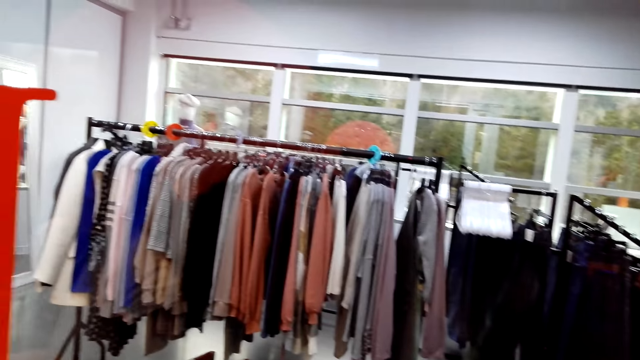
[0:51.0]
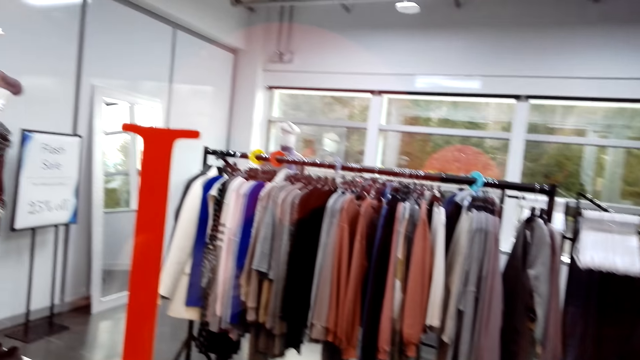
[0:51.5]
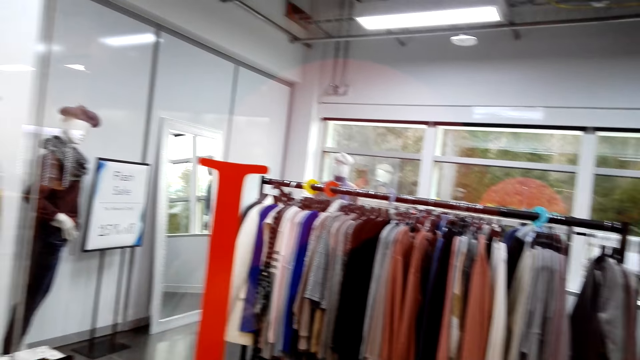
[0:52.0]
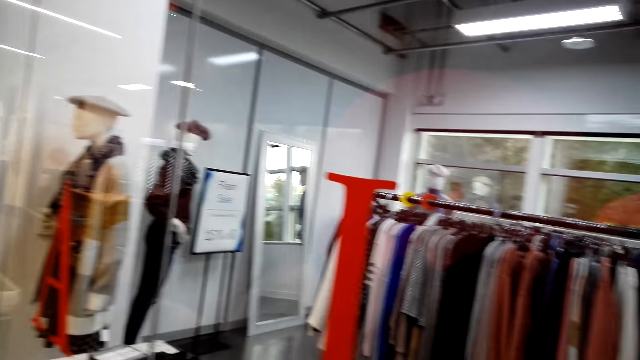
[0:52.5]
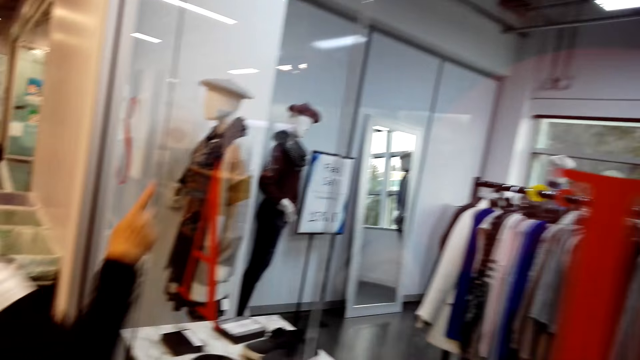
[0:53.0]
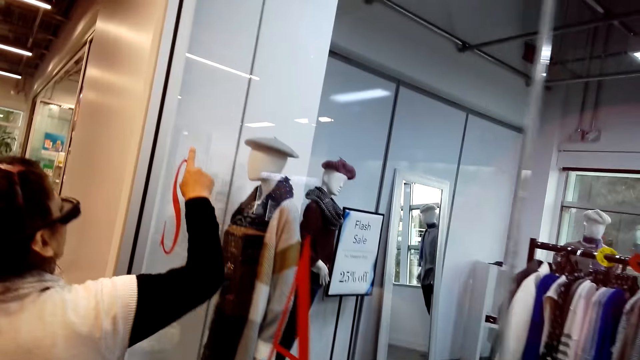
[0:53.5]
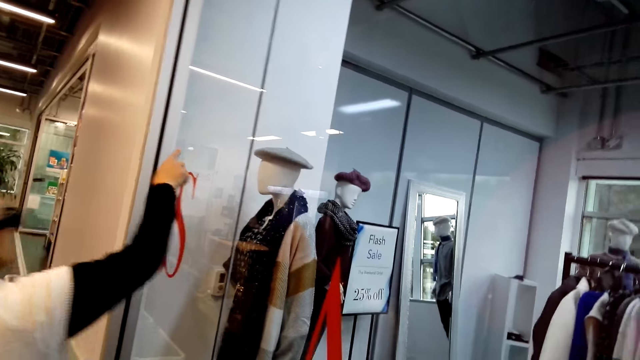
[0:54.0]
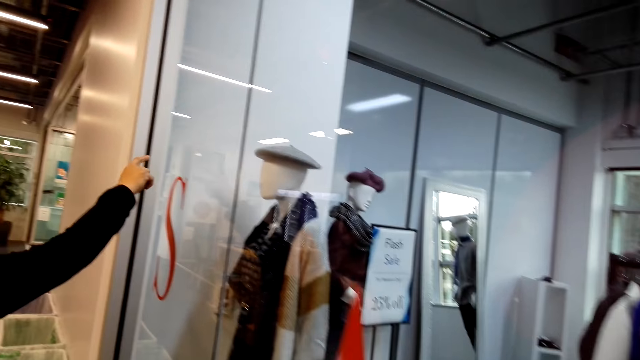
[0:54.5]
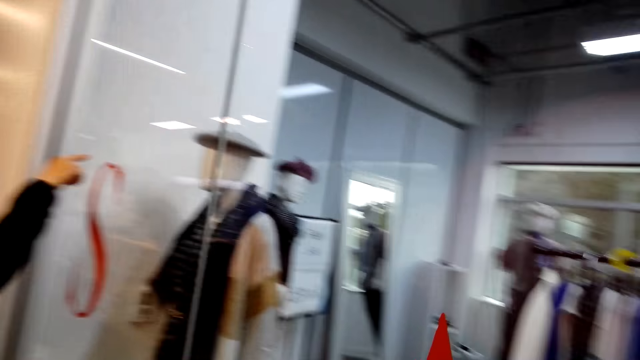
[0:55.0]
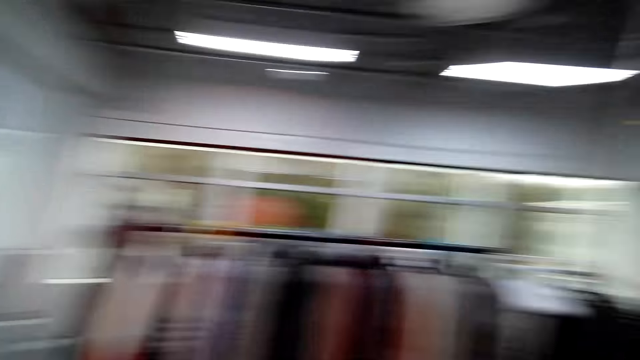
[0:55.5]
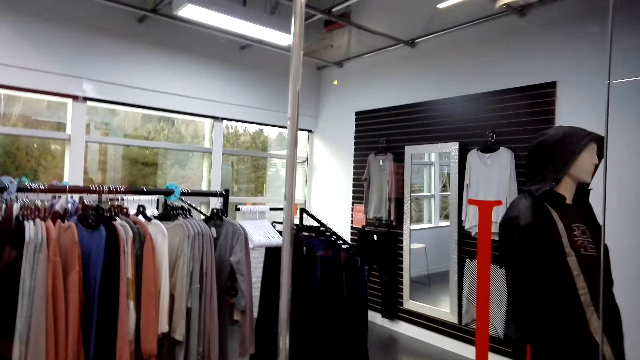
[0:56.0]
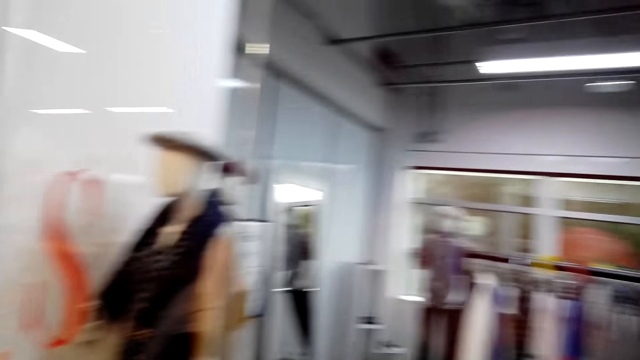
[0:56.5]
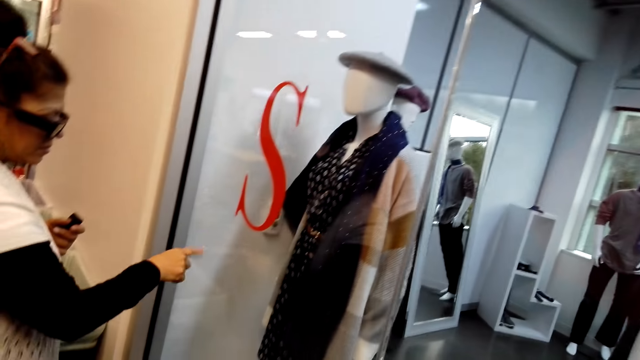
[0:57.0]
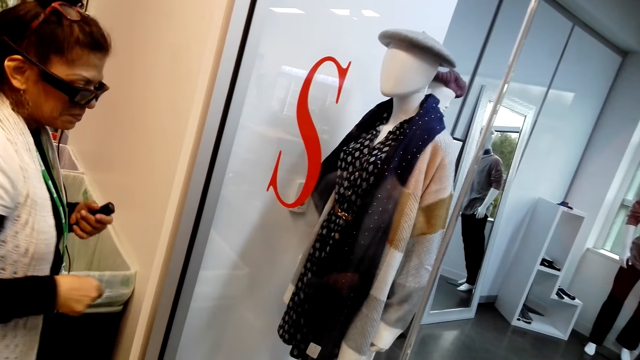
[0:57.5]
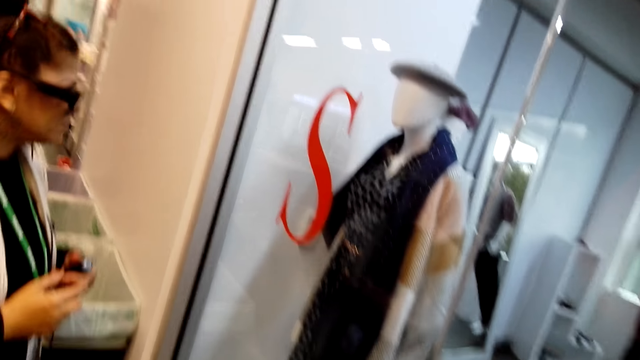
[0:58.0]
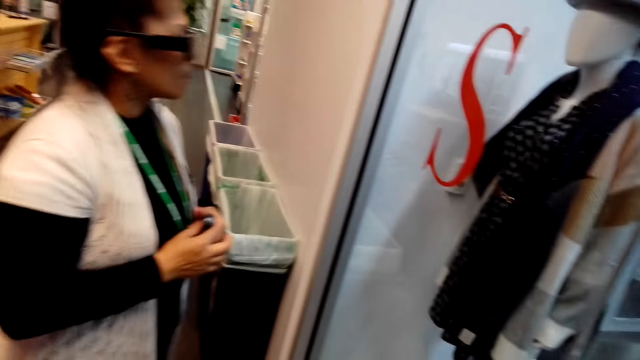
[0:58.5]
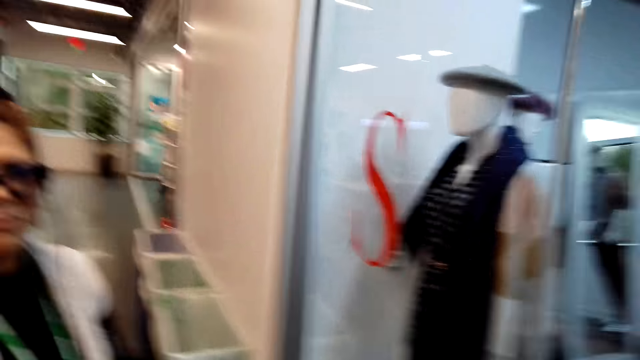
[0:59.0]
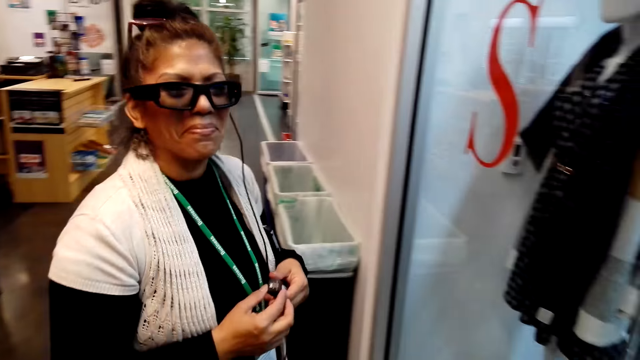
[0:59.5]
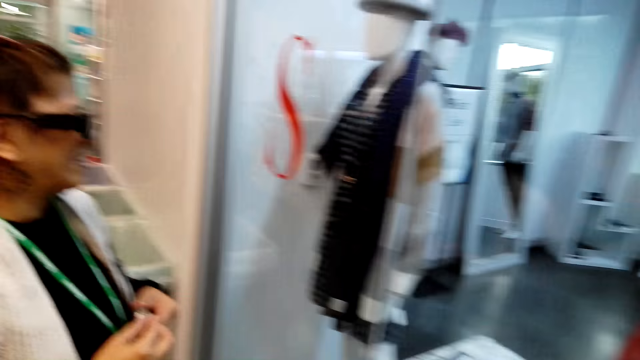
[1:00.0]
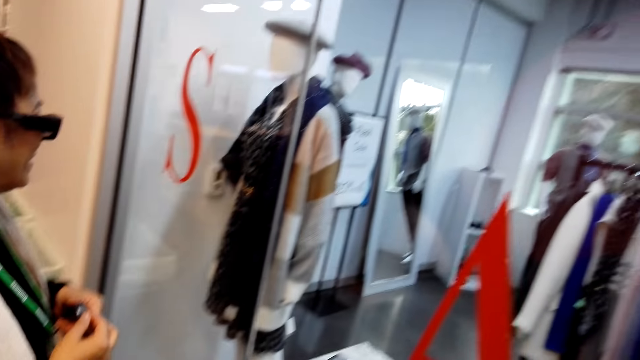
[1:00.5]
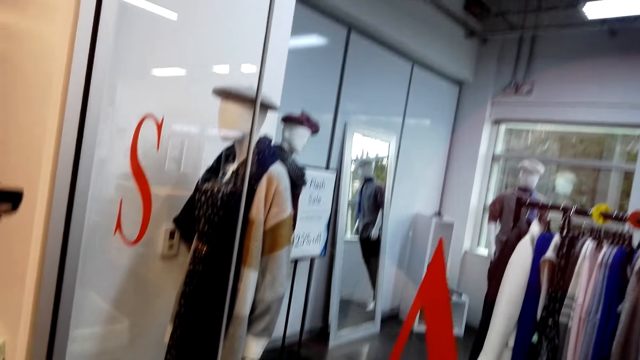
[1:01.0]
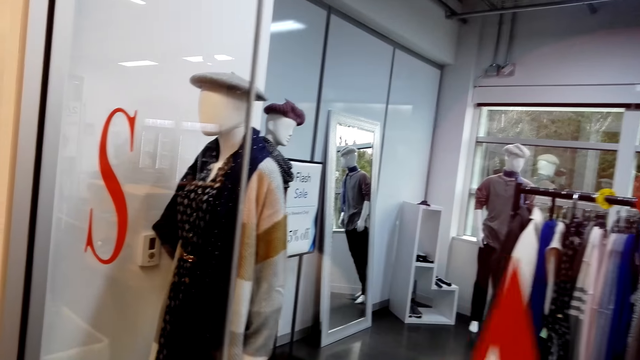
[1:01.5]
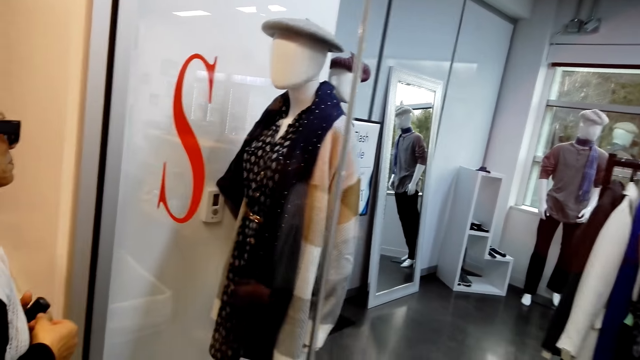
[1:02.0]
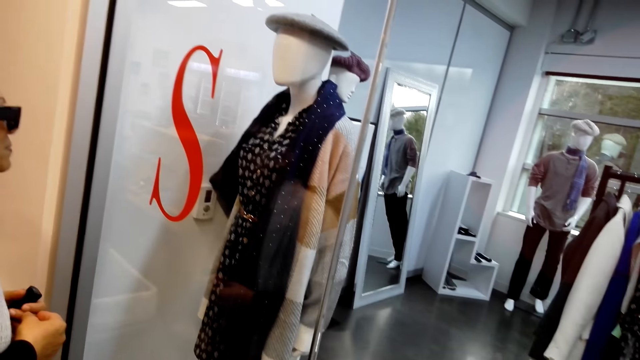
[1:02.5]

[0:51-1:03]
A woman gestures her hand. The woman points at a cap. The camera wearer looks around the boutique. The woman pulls her hand off the window glass and holds the cable with both hands.

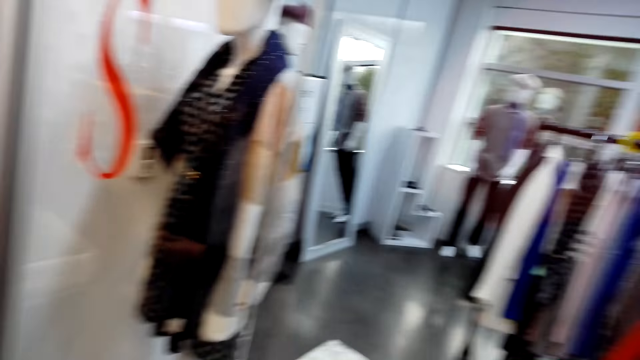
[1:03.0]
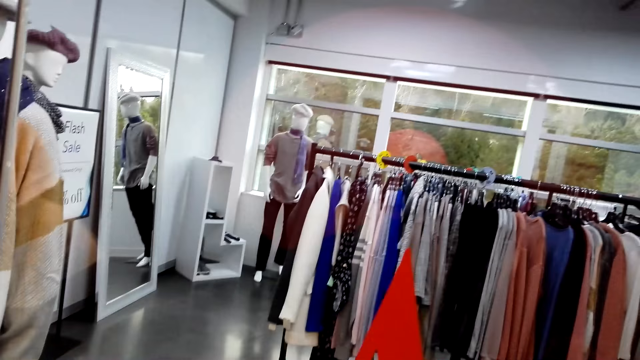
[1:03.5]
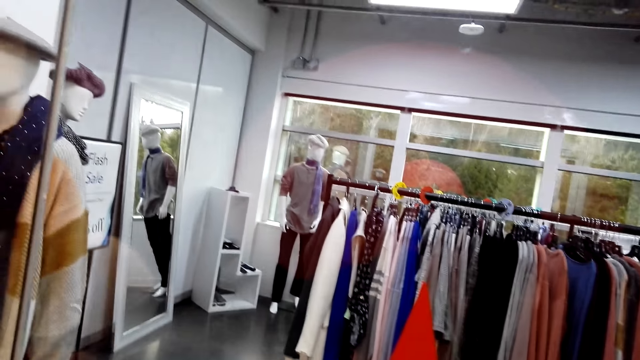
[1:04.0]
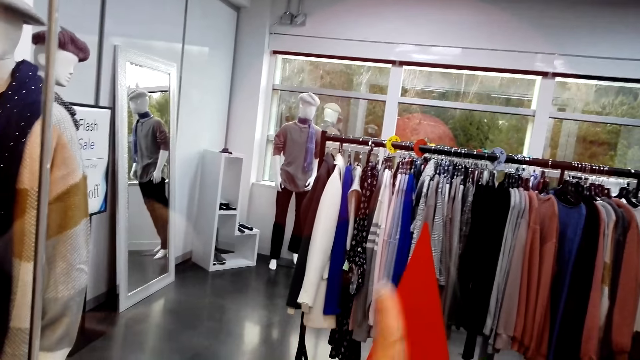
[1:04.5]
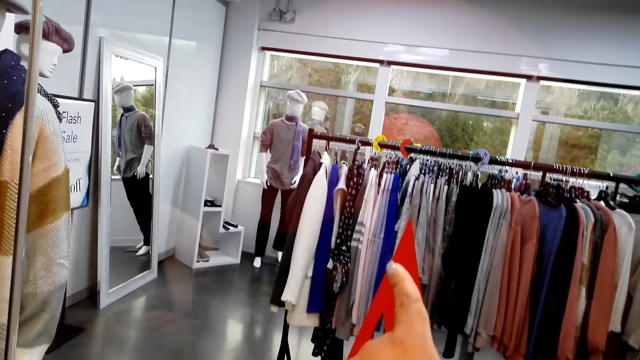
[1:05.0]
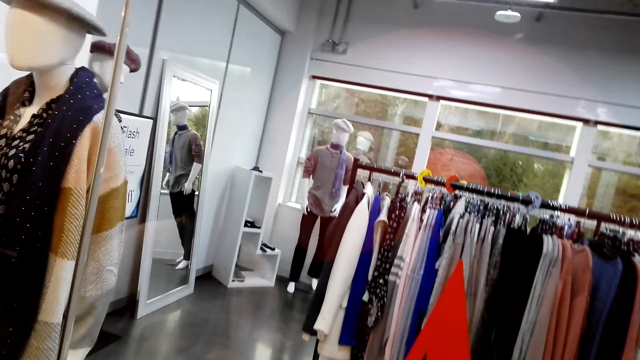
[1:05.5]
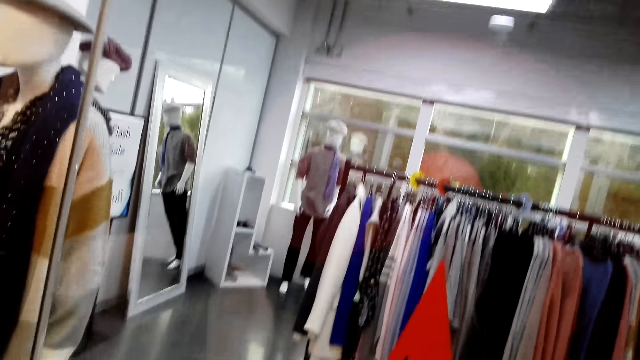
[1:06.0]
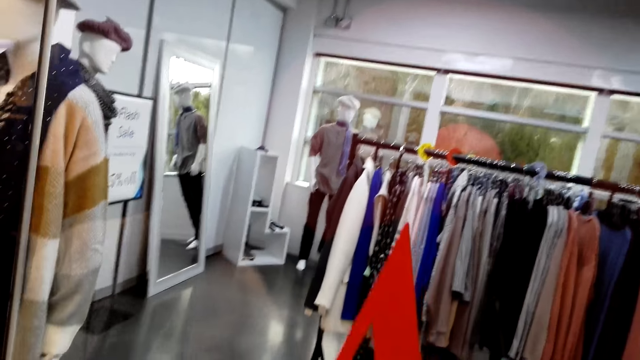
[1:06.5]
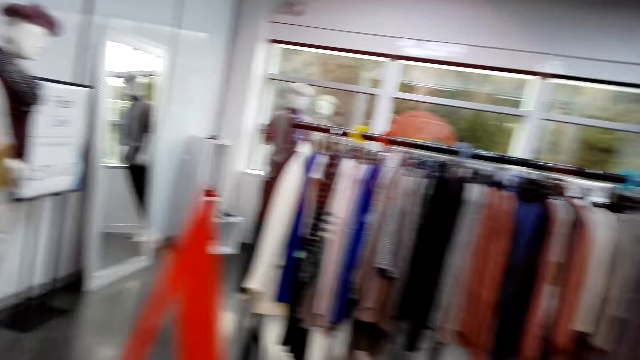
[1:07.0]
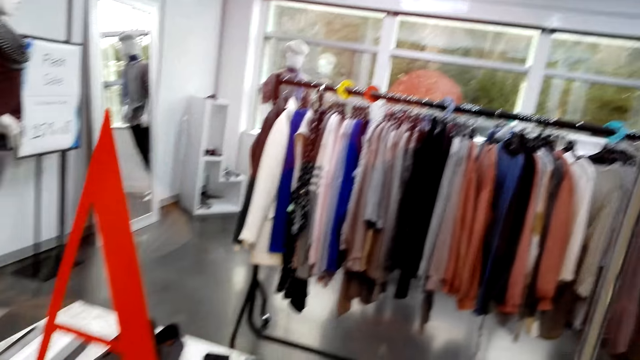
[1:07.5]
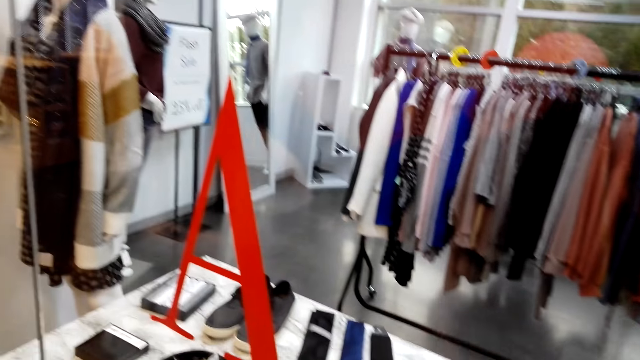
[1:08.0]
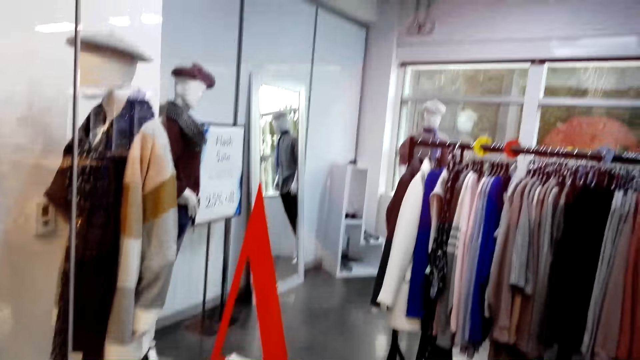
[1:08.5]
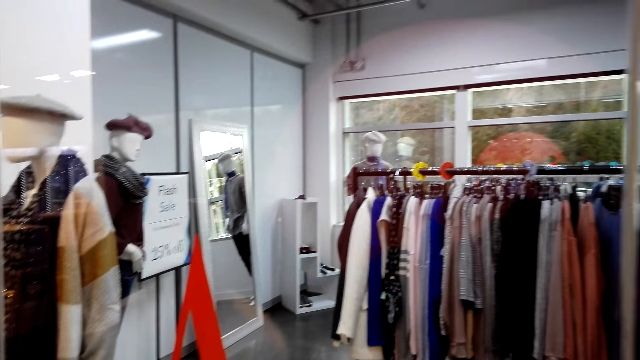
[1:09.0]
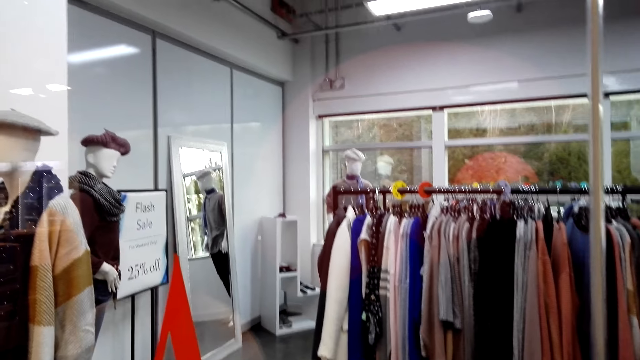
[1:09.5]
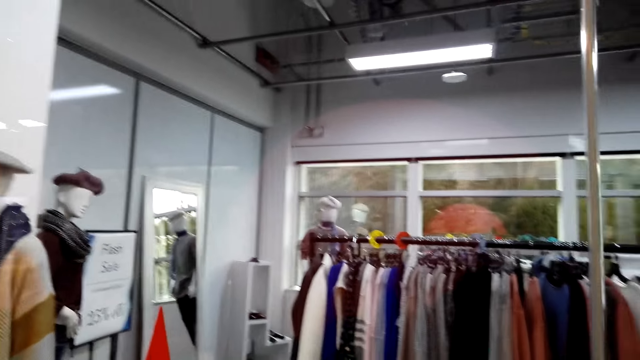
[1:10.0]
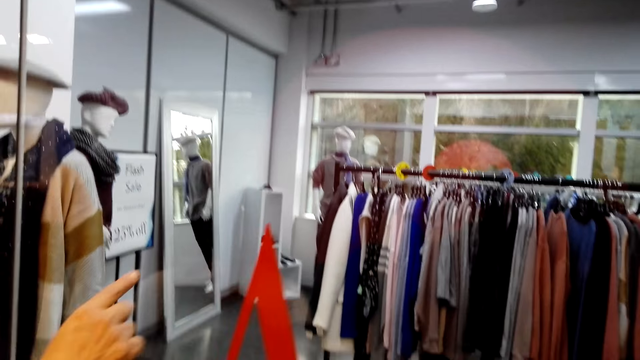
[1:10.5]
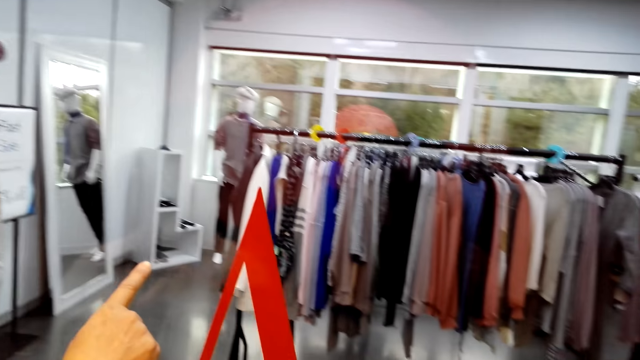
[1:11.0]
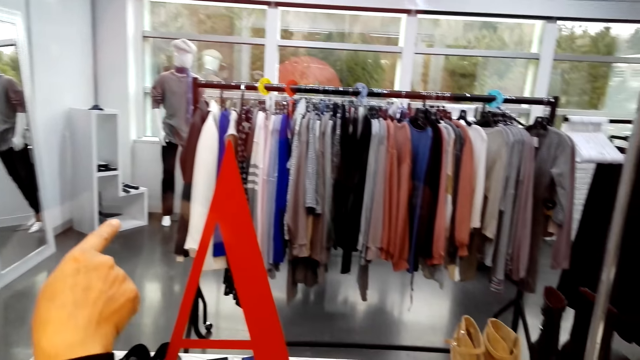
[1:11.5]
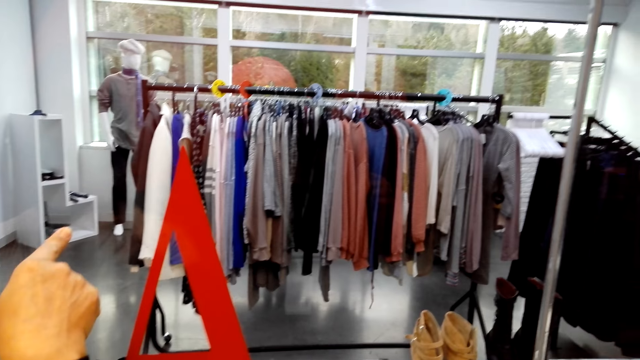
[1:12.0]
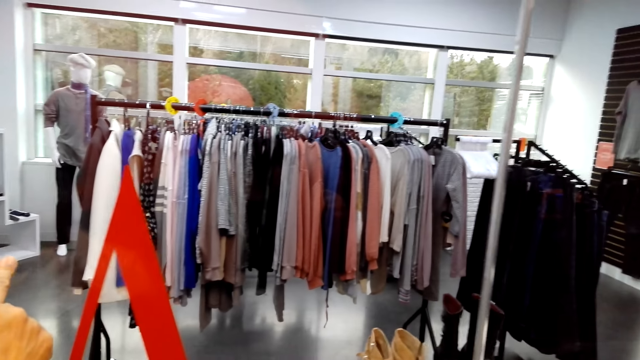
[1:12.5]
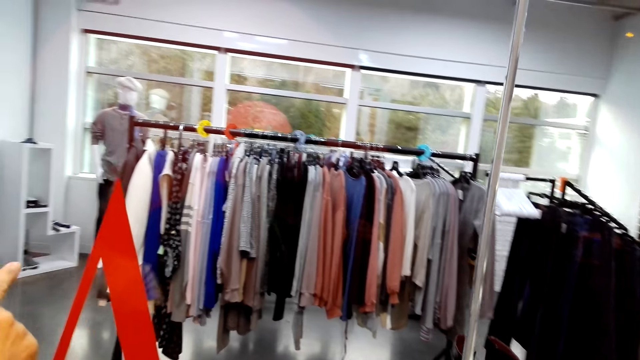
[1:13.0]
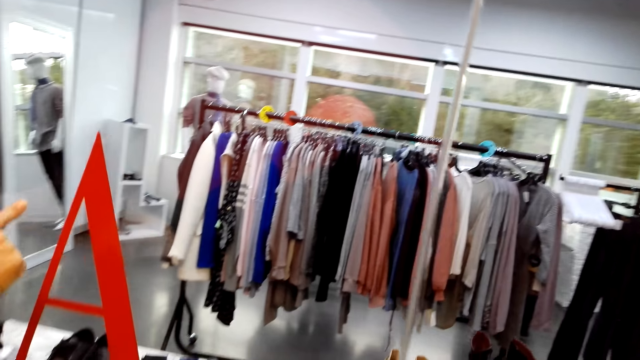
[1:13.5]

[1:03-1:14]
The camera wearer points at clothes. A woman gestures her hand.
